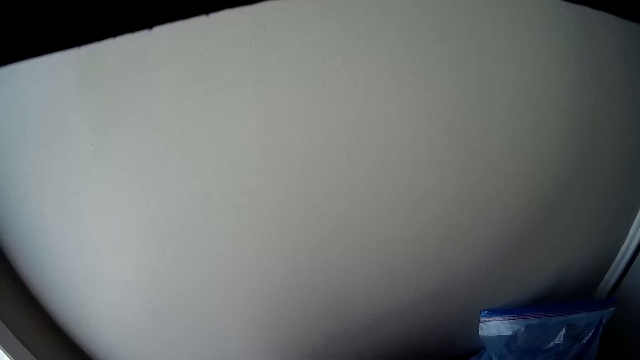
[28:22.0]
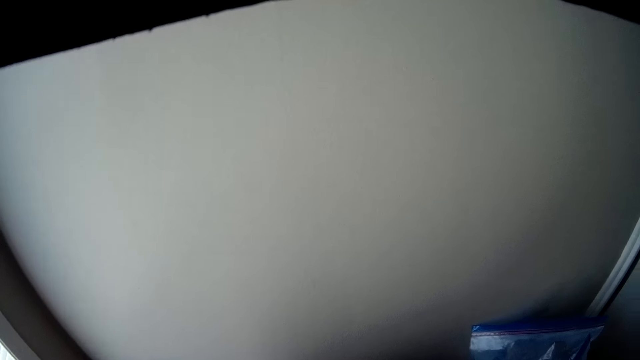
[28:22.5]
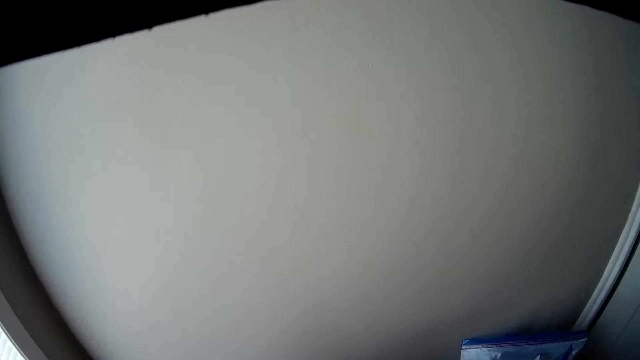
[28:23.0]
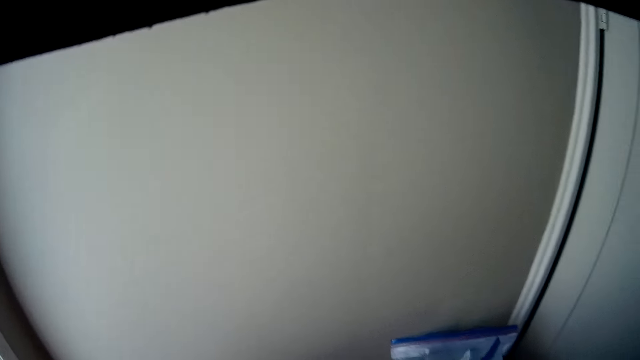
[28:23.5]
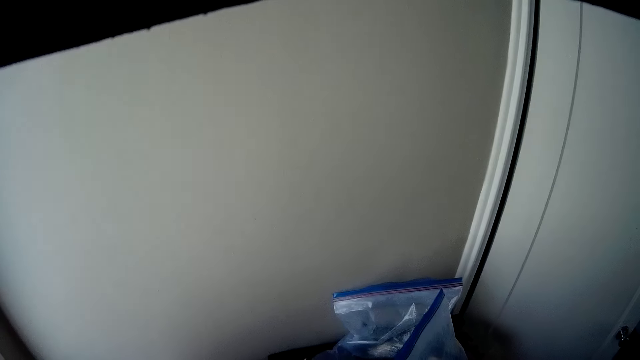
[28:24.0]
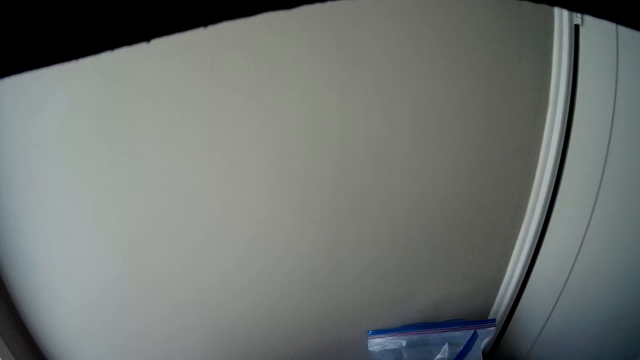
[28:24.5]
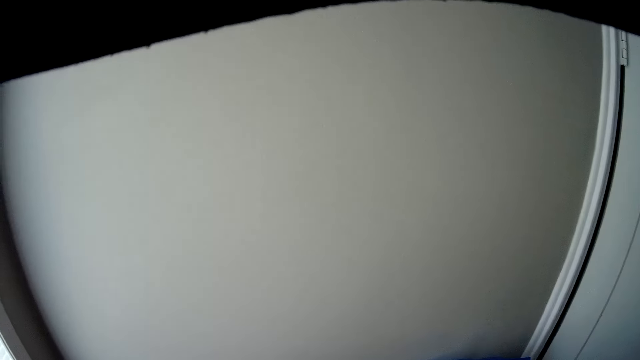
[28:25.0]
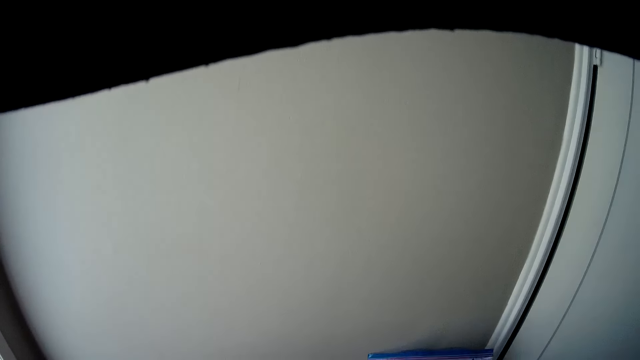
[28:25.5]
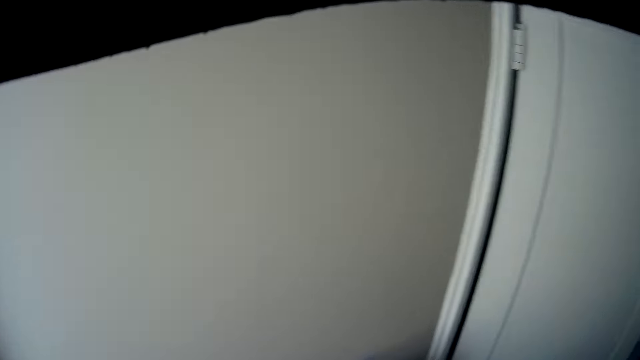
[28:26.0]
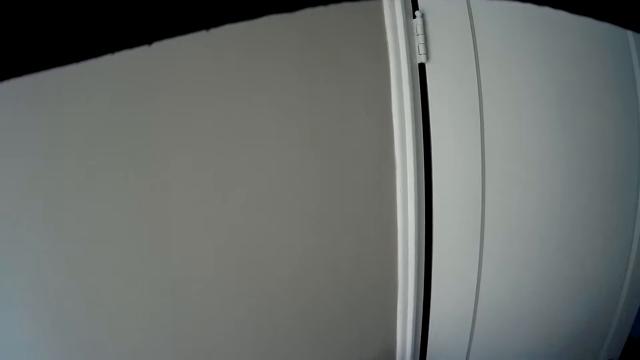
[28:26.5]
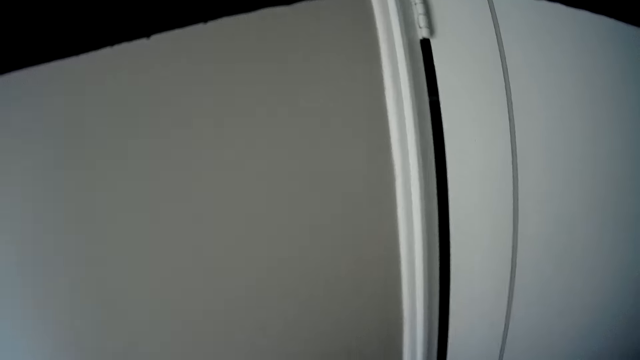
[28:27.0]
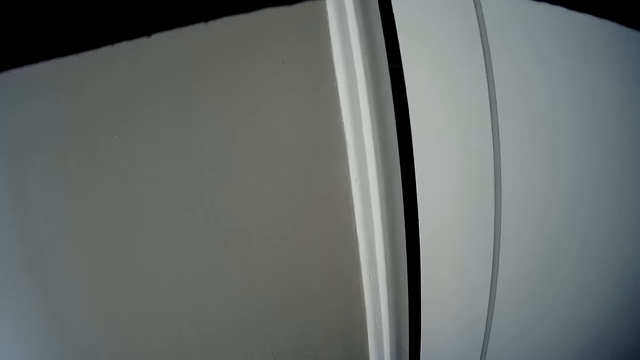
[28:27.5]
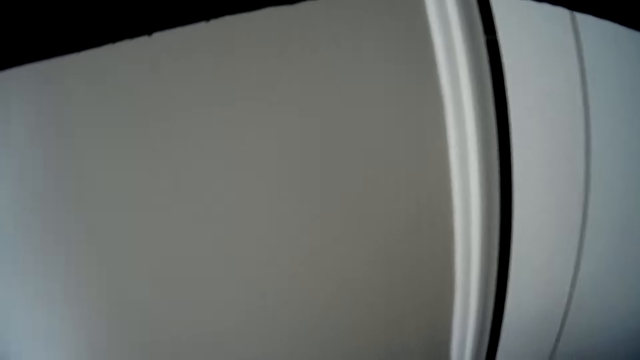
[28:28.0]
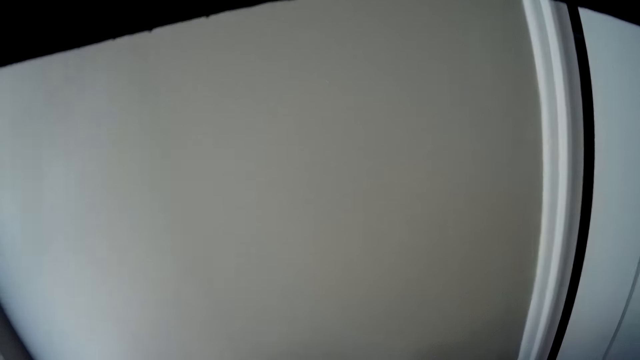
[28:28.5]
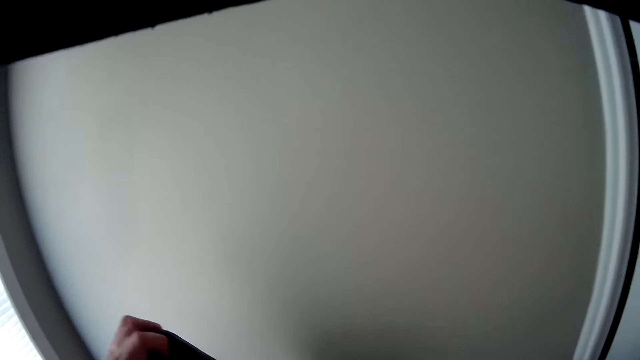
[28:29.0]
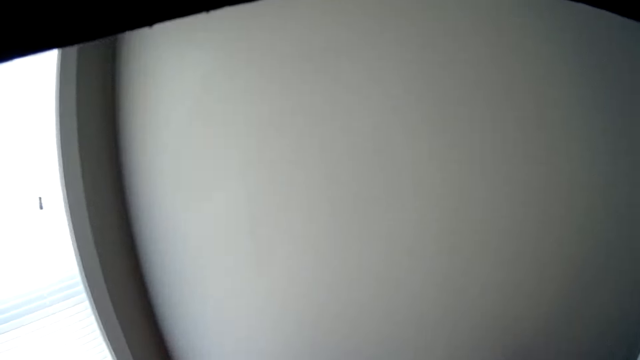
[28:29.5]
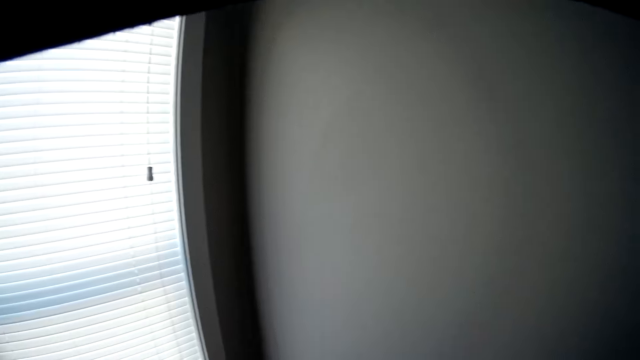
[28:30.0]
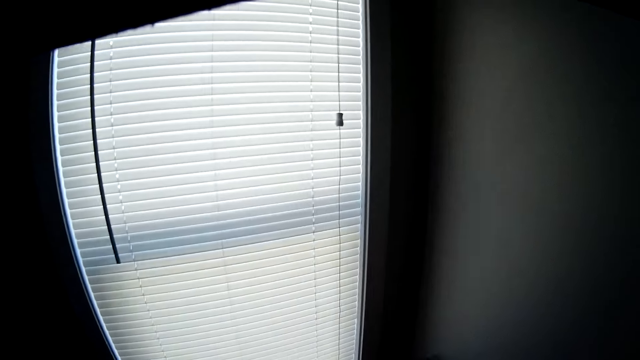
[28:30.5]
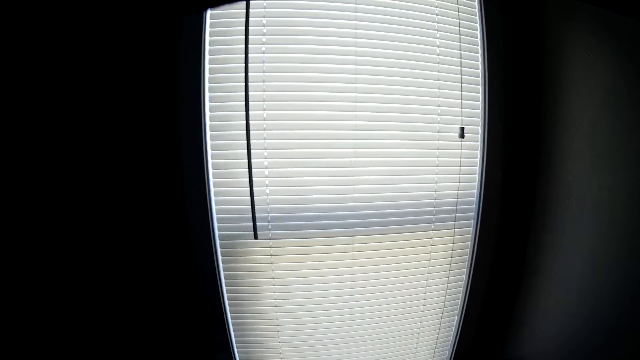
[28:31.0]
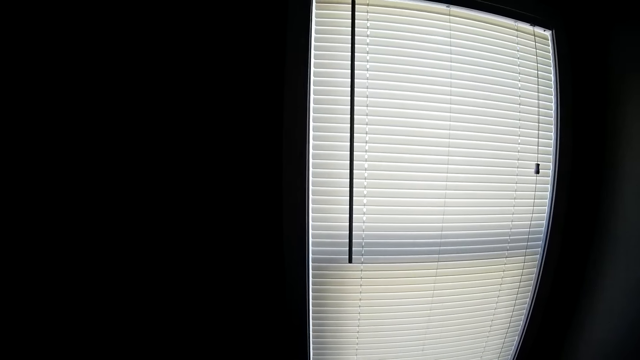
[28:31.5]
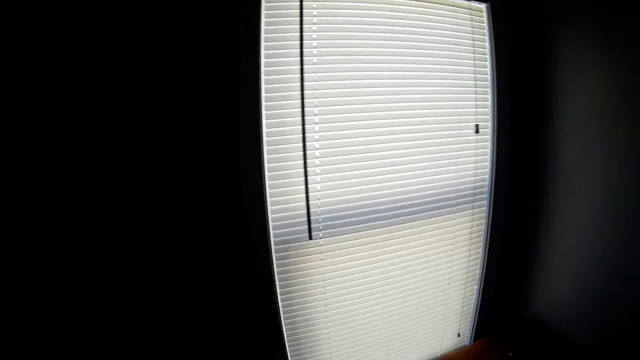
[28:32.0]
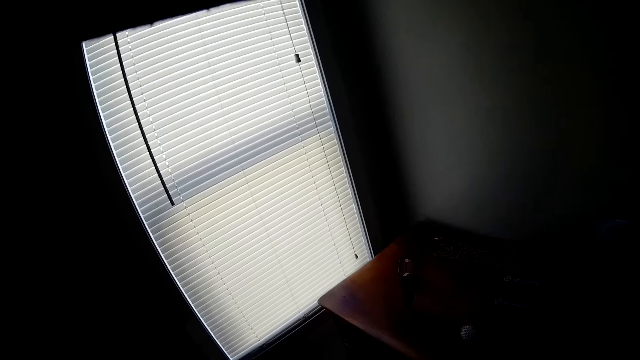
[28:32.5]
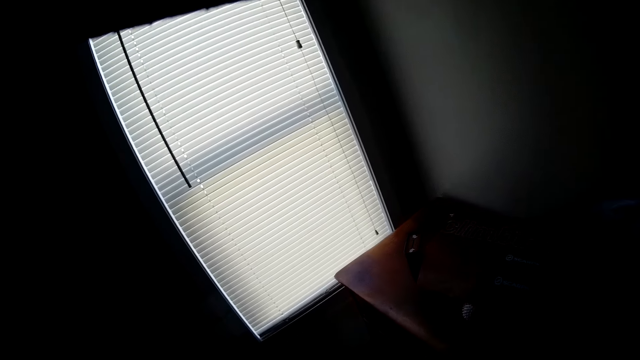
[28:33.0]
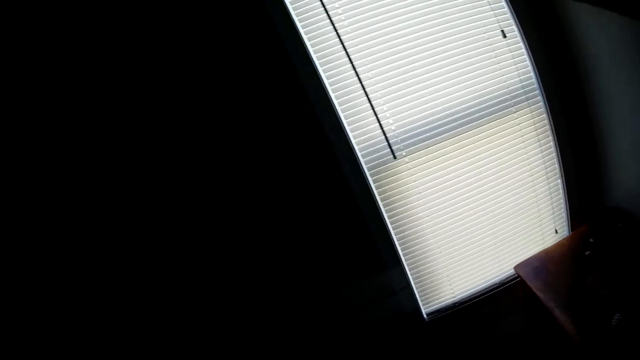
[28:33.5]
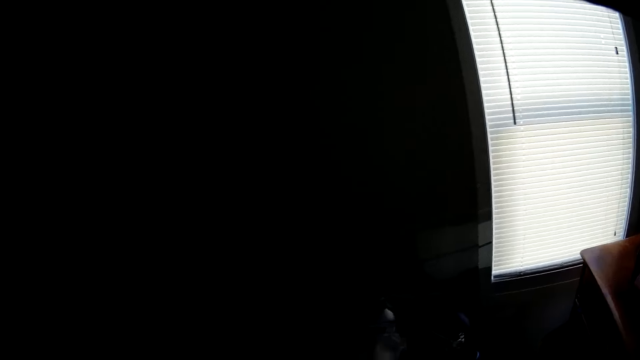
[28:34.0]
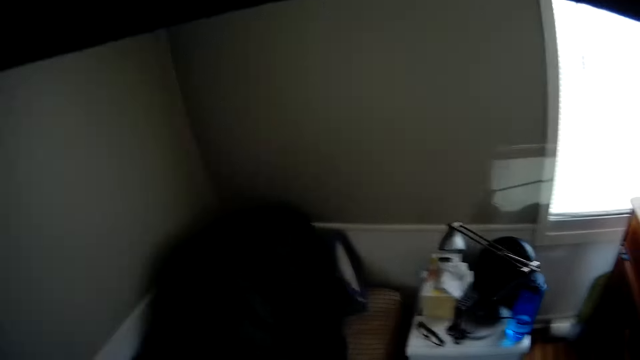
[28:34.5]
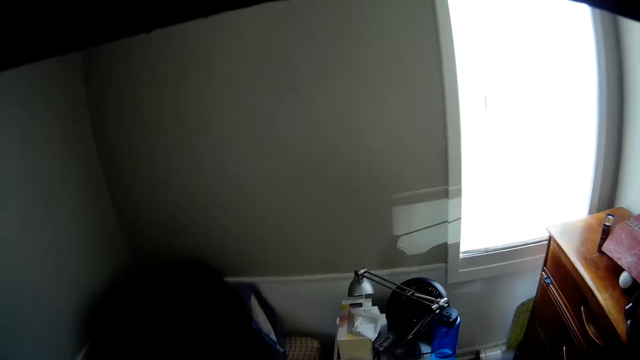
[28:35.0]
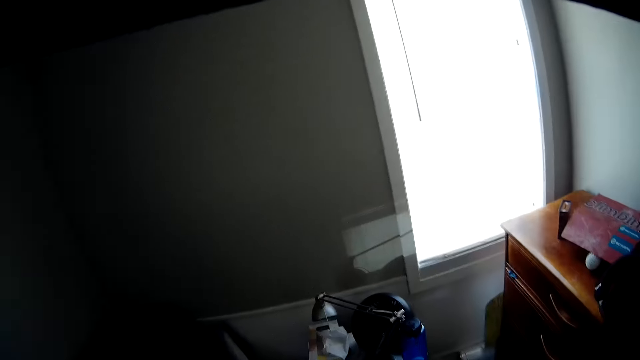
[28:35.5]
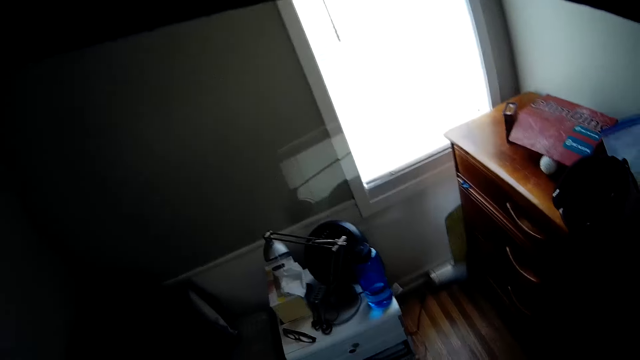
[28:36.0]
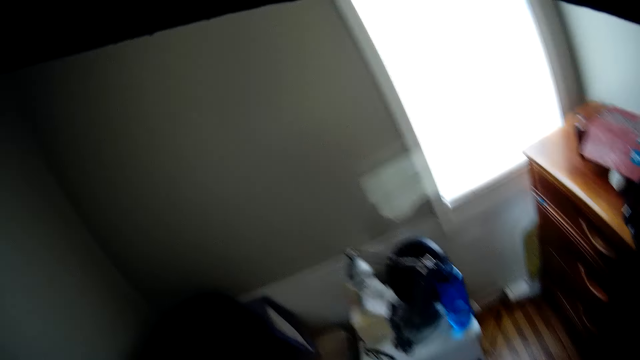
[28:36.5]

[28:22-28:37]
The camera wearer looks around the room.

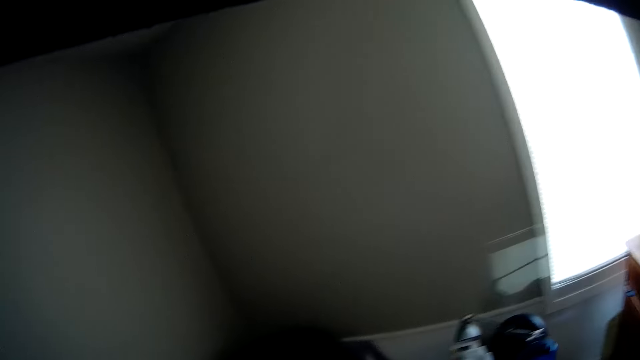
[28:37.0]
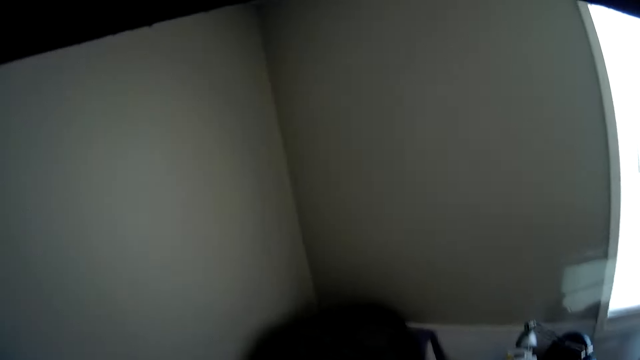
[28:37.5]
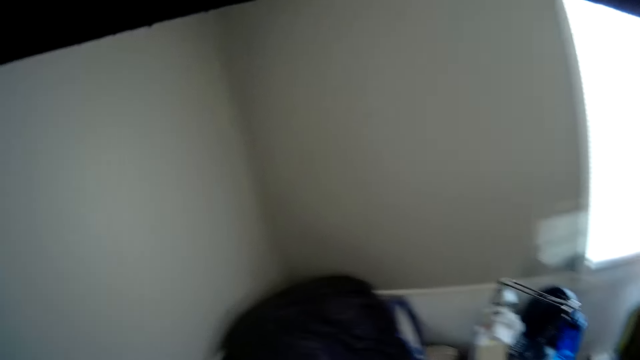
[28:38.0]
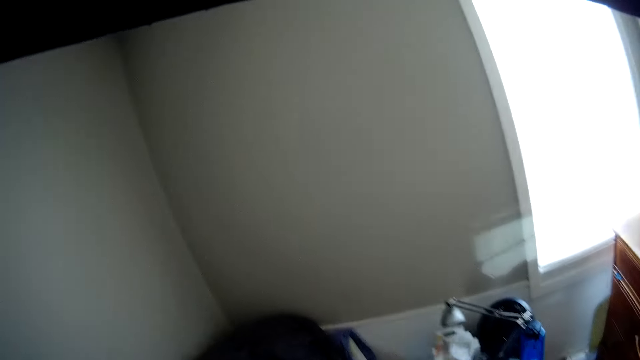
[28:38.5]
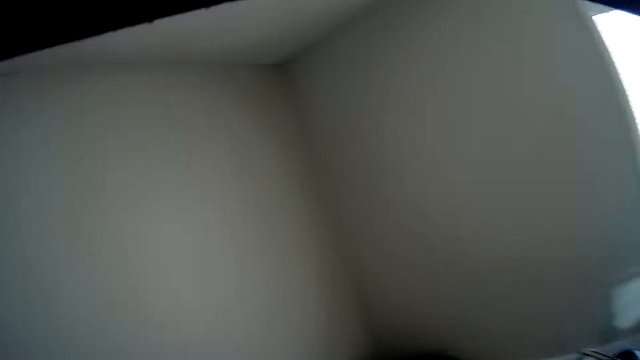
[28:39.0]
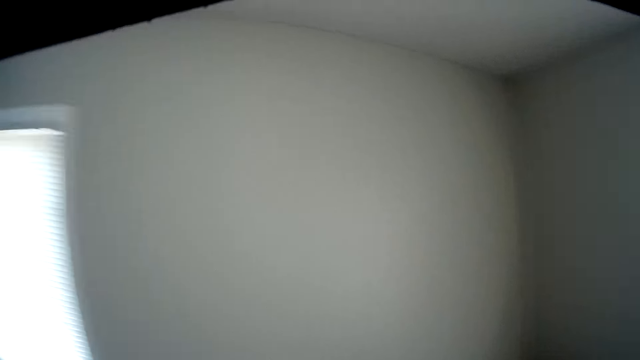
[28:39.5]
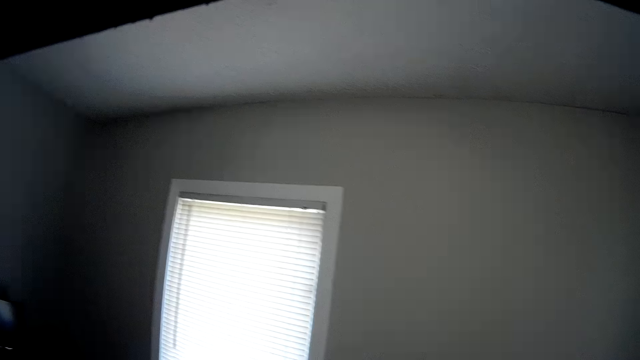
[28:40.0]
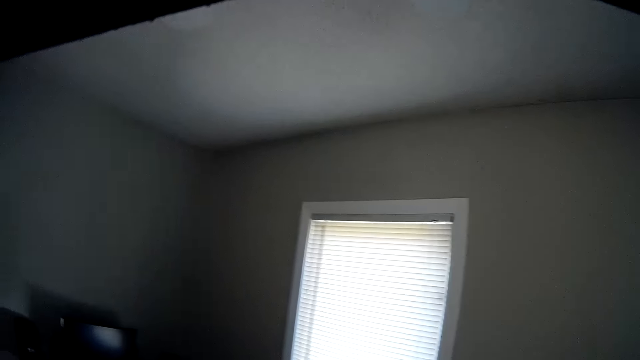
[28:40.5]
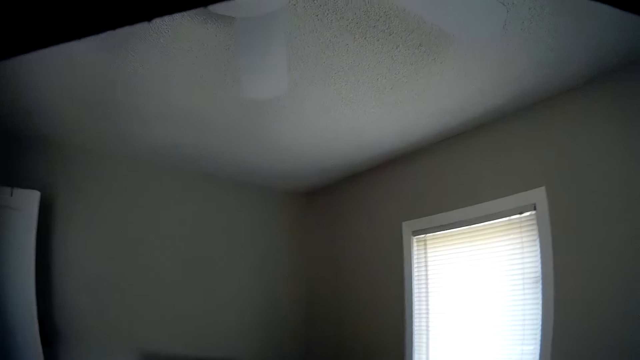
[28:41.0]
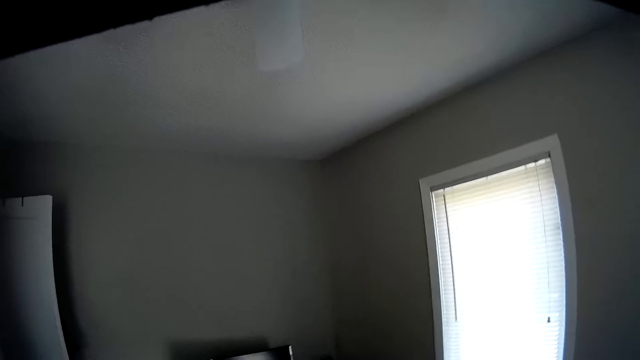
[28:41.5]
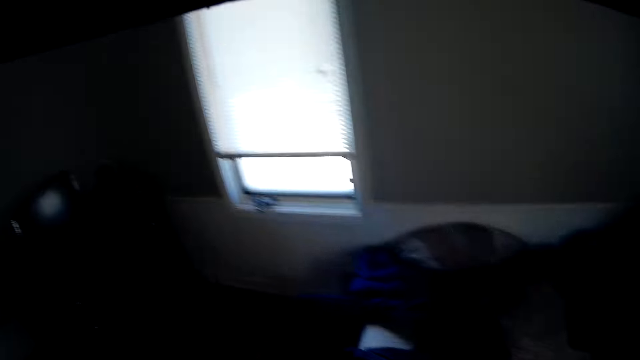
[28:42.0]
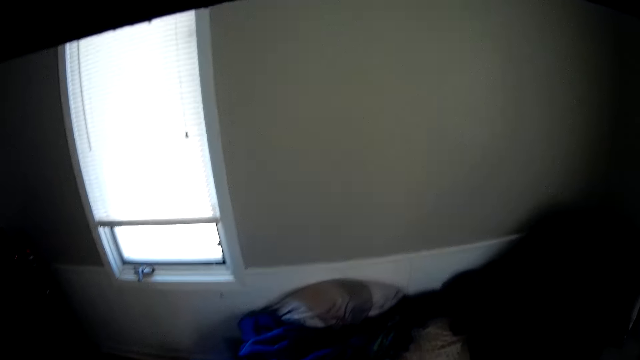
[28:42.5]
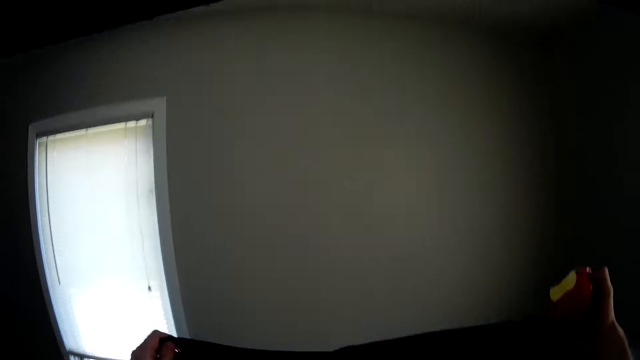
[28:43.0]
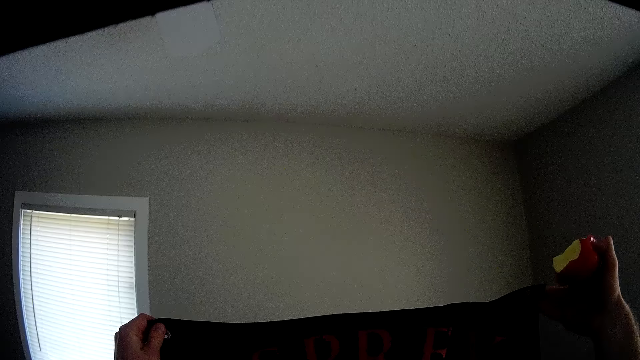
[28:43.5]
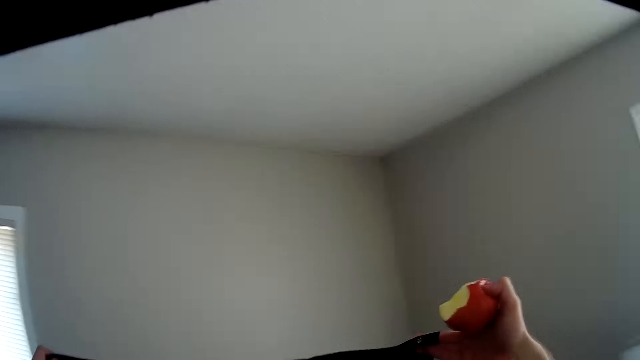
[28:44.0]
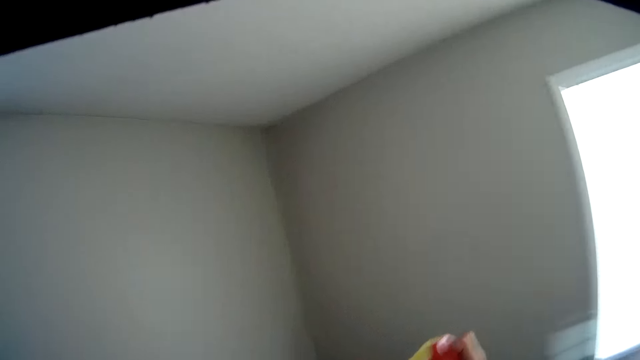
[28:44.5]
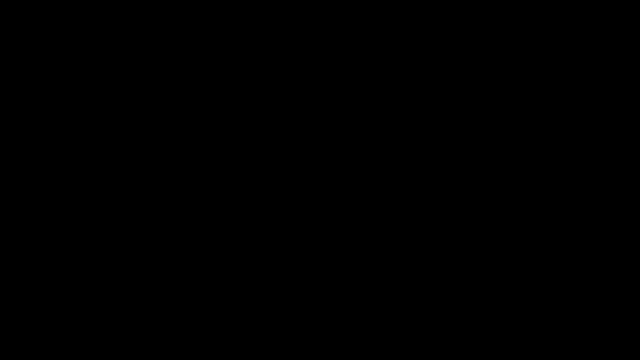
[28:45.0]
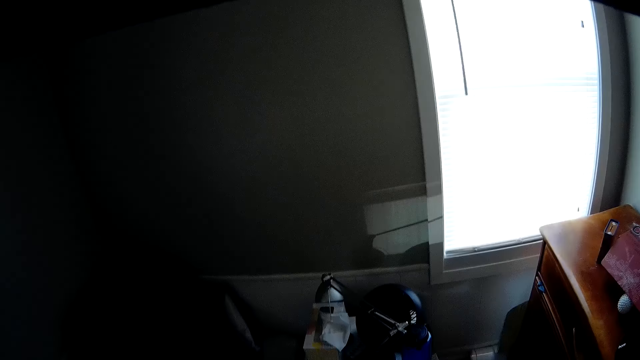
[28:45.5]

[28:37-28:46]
The camera wearer raises a cloth and an apple in her hands. She holds the apple with the right hand. She drops her hands with the cloth and the apple.
